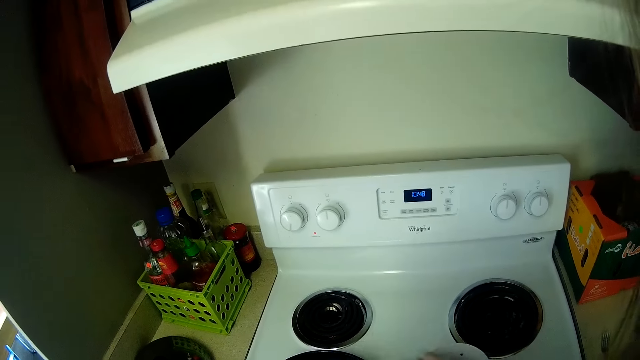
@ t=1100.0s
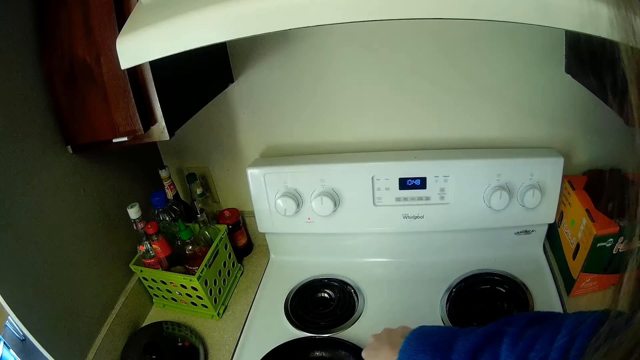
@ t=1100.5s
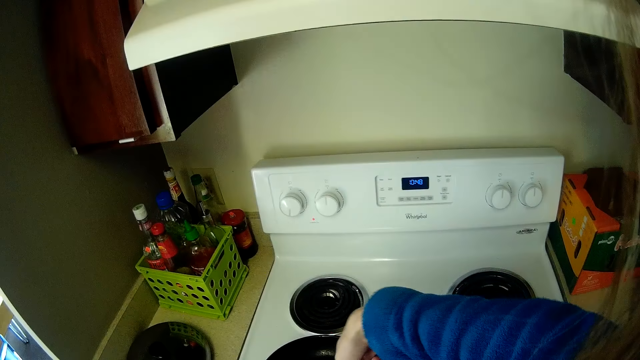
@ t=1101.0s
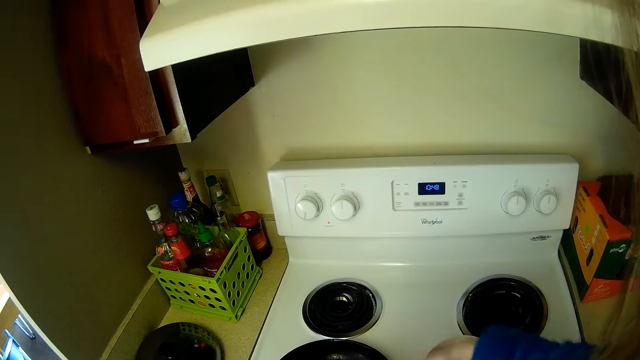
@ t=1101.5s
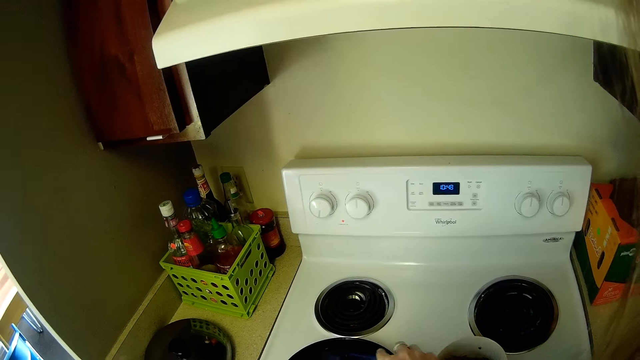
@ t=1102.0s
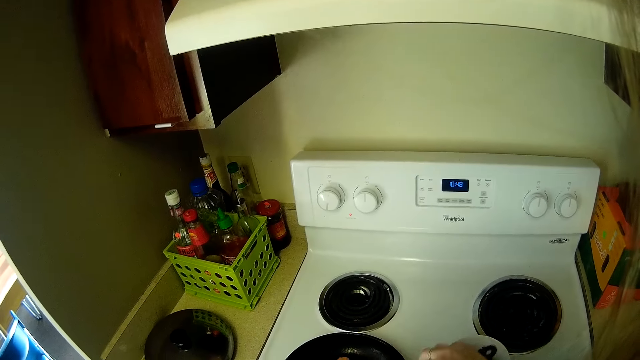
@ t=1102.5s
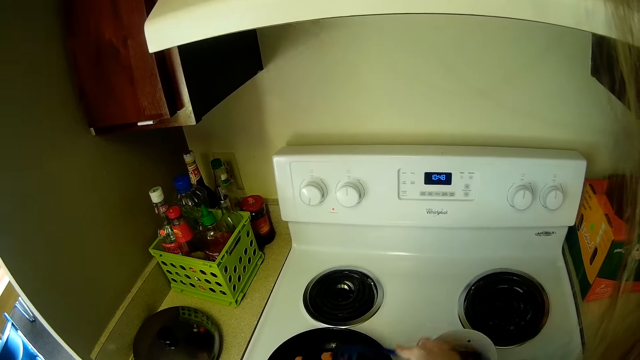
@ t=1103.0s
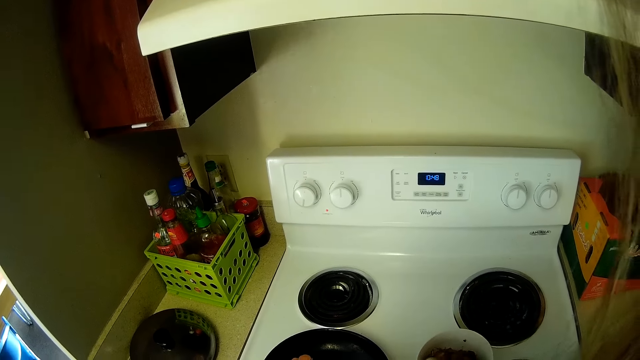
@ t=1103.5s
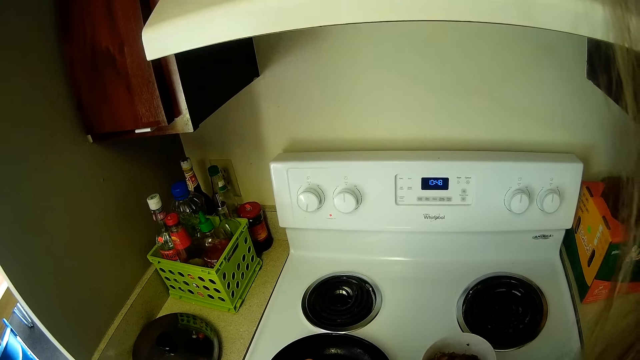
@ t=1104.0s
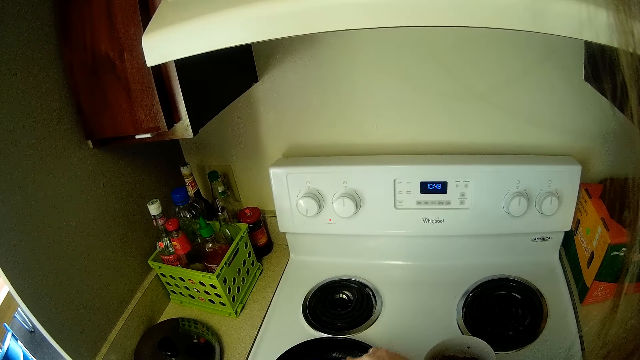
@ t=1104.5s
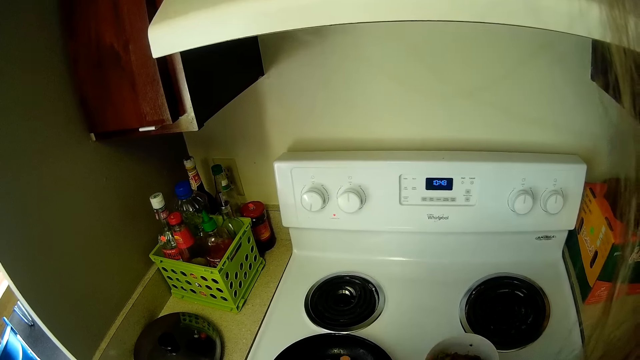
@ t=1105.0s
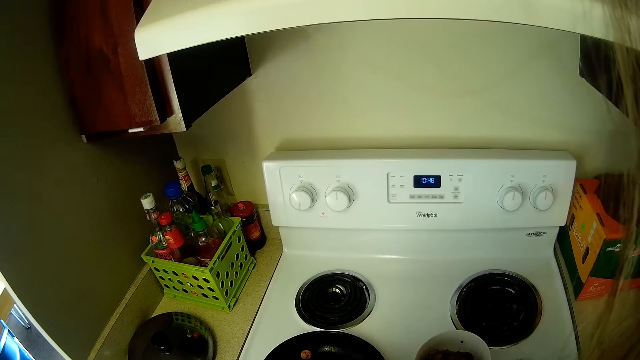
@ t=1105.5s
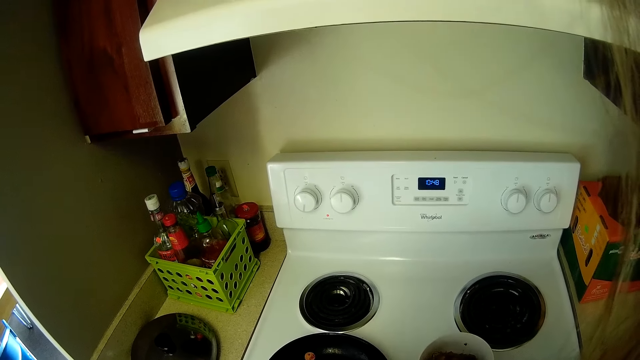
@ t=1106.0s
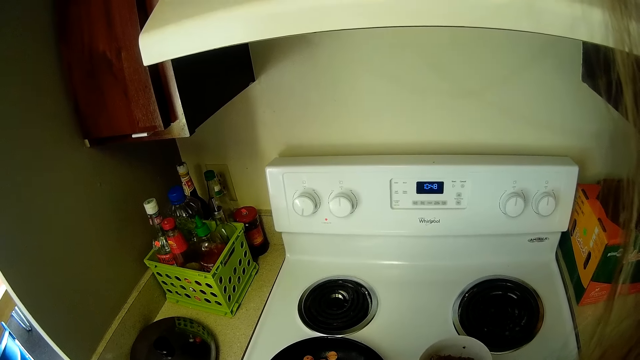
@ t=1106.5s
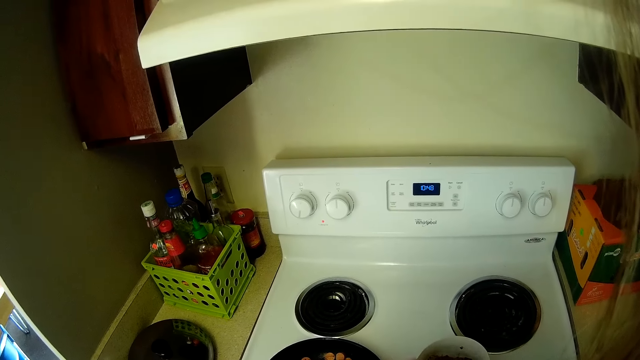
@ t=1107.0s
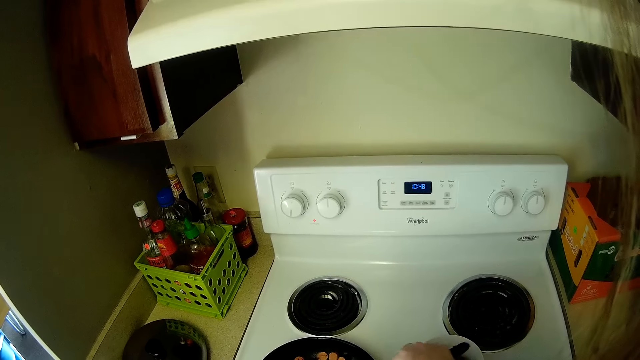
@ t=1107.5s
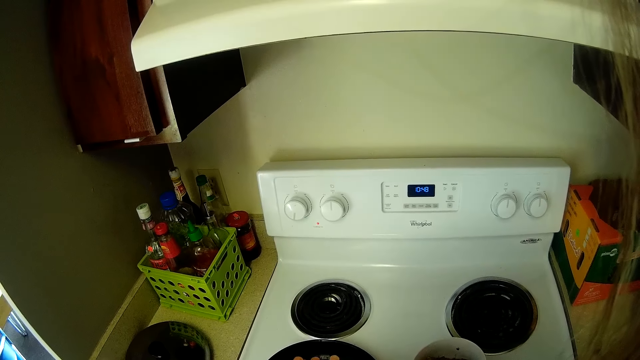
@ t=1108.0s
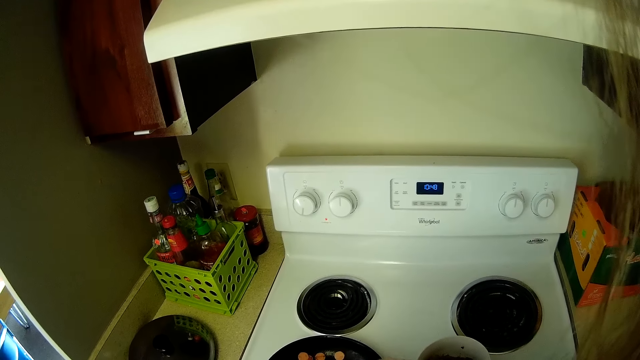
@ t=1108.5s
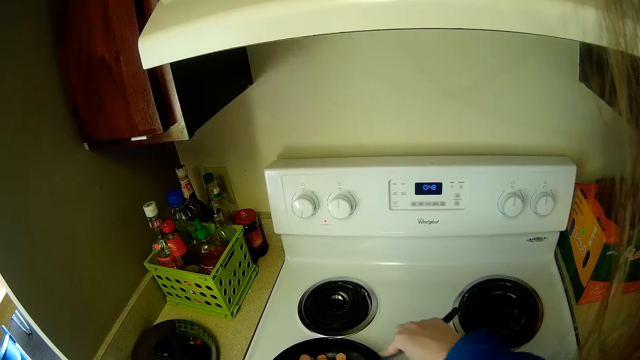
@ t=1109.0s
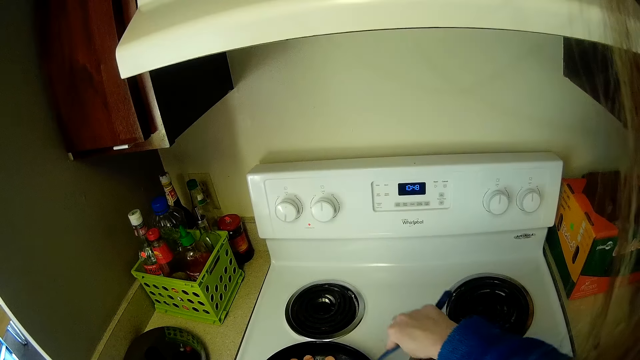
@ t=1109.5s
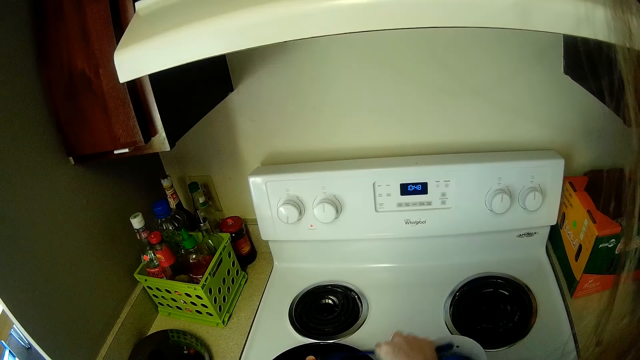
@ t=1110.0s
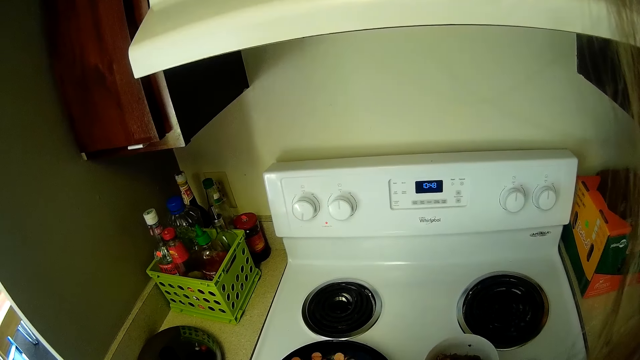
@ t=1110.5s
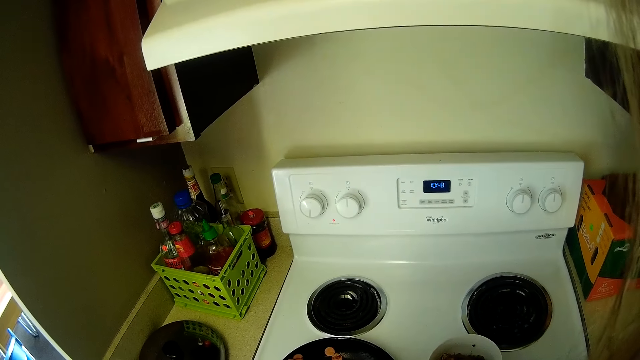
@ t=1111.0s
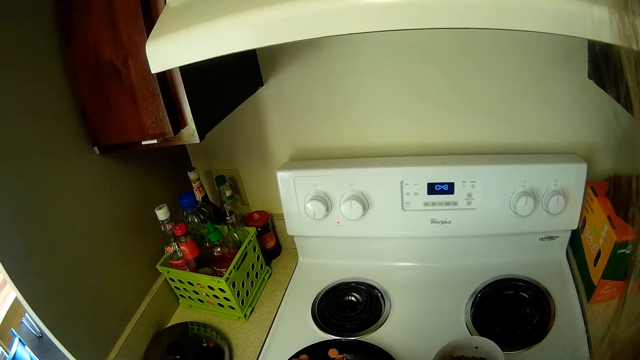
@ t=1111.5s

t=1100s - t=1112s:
The camera wearer stirs the sauce in the fry pan on the cooker with the pasta fork in her right hand. She cooks.

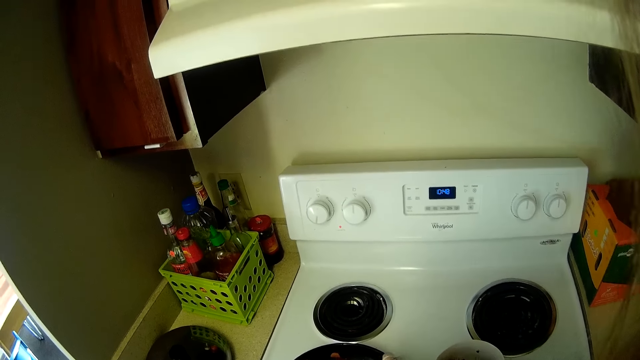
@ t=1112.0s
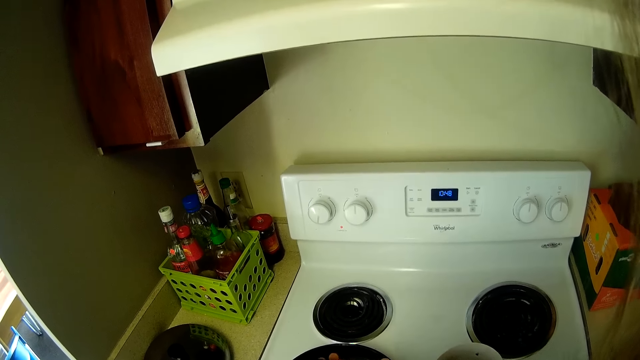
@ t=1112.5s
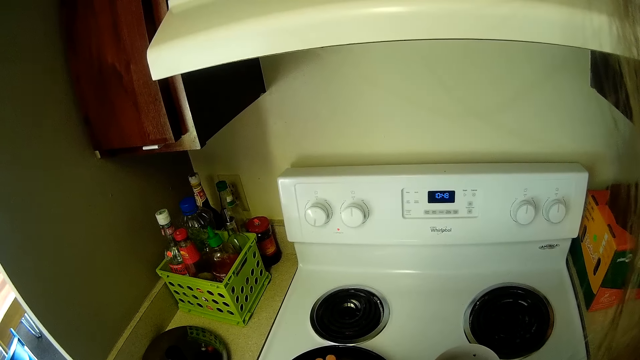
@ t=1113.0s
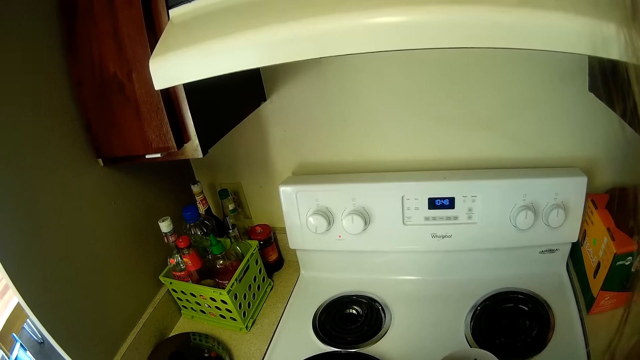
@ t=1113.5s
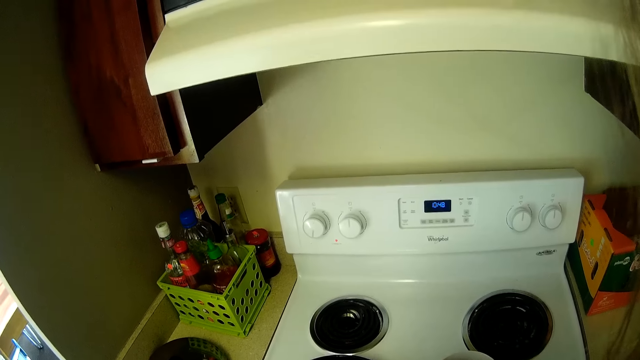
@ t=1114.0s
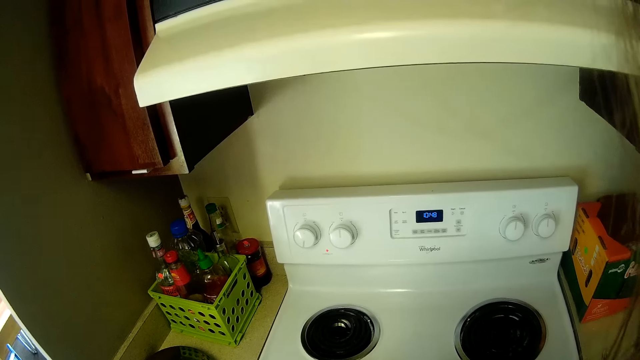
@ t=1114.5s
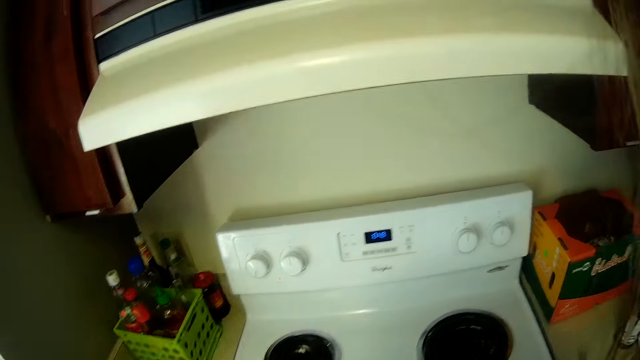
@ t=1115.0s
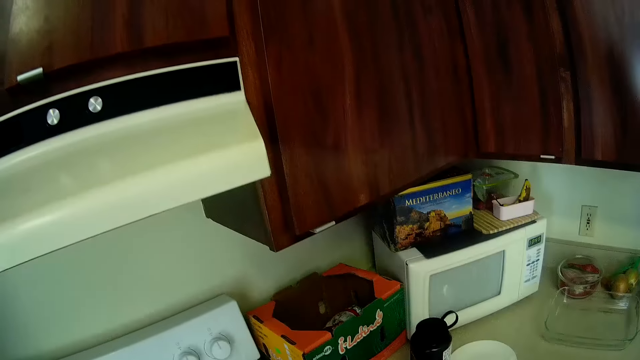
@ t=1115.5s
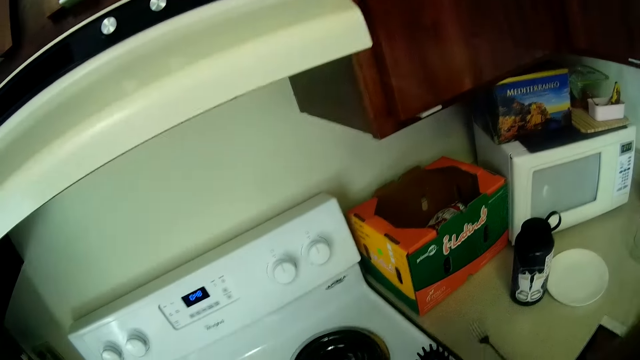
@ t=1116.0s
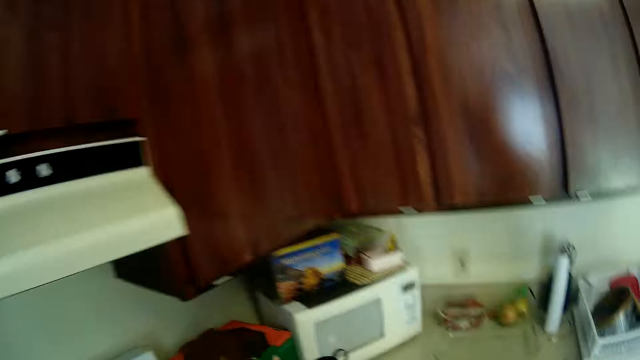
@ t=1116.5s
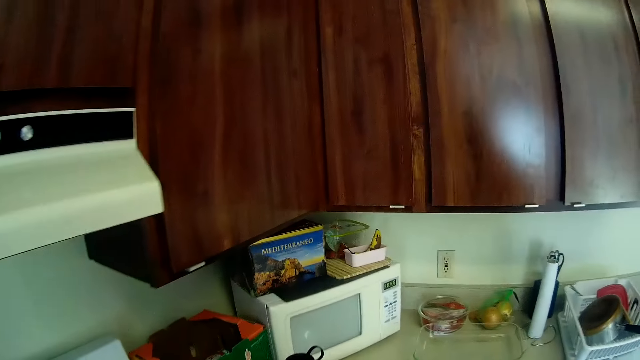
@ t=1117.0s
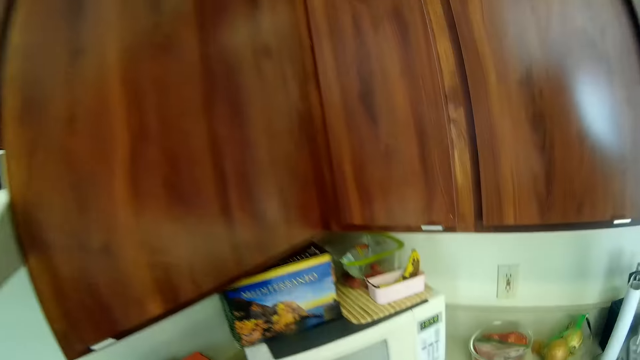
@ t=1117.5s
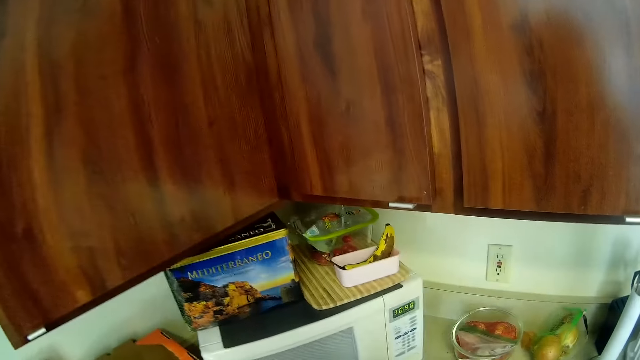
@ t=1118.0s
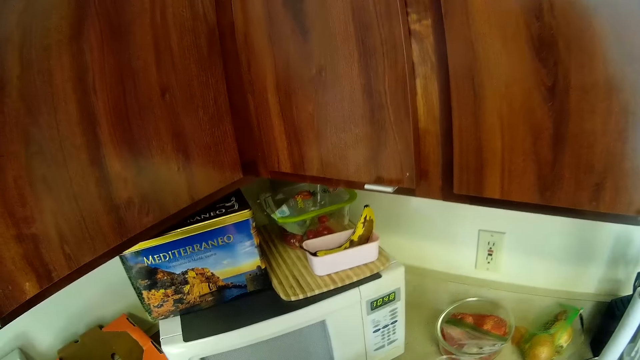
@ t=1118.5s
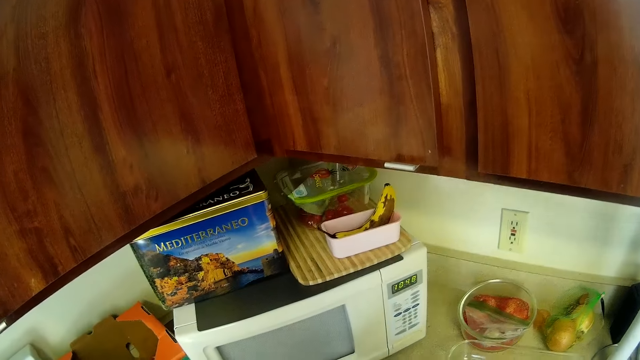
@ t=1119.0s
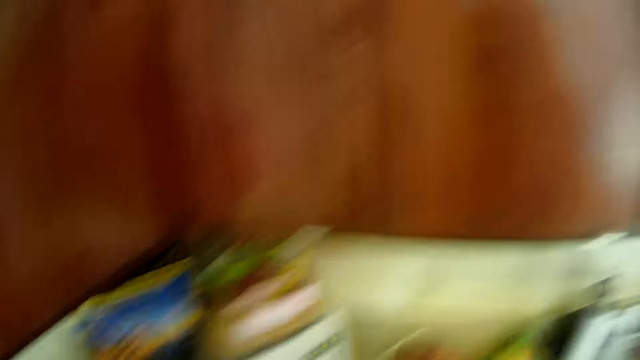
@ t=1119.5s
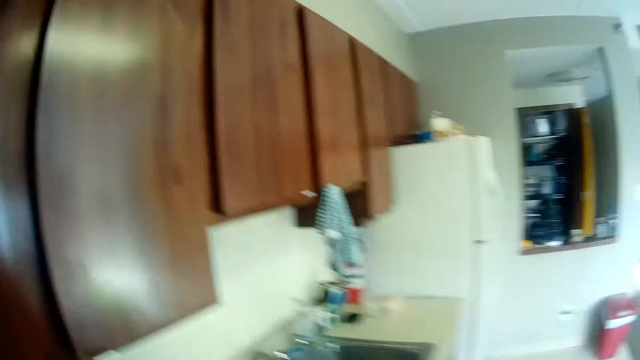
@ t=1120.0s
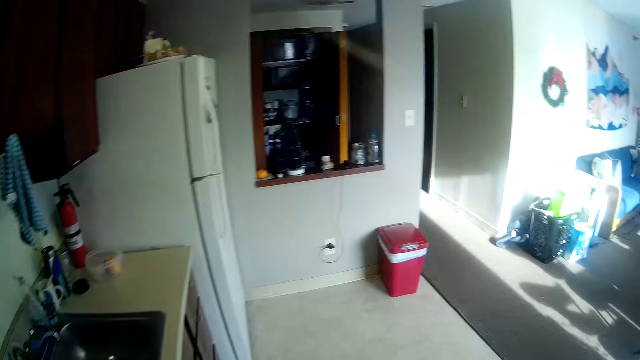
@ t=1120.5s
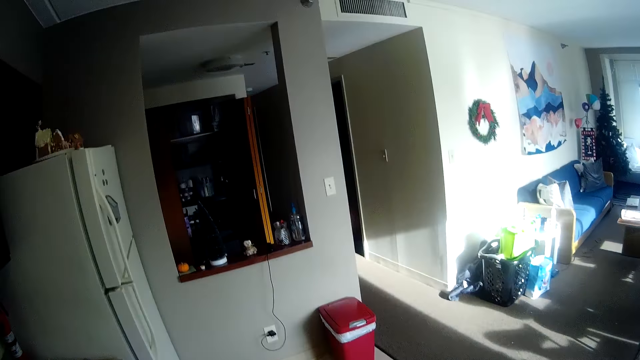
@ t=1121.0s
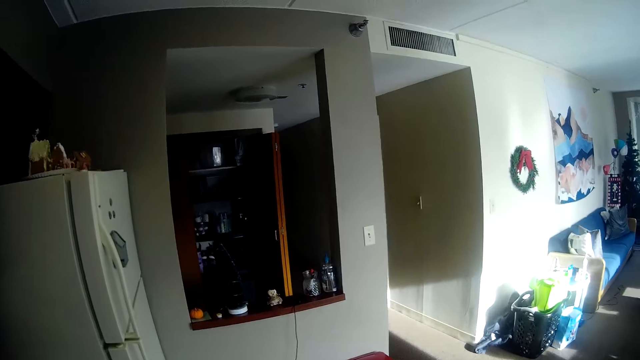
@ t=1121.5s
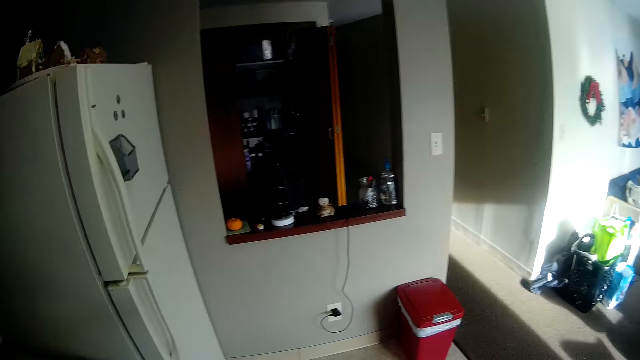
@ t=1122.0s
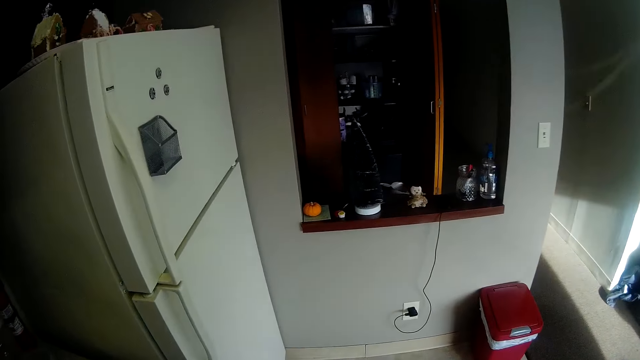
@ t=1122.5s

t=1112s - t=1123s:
The camera wearer drops the pasta fork on the cooker with her right hand. She looks around. She walks towards a fridge in a kitchen.
